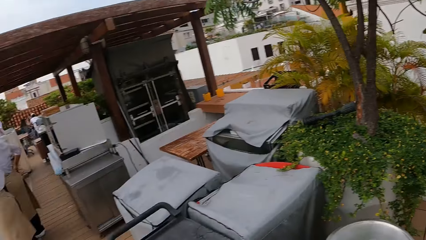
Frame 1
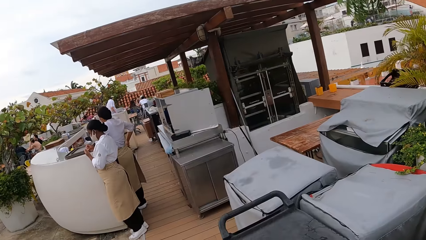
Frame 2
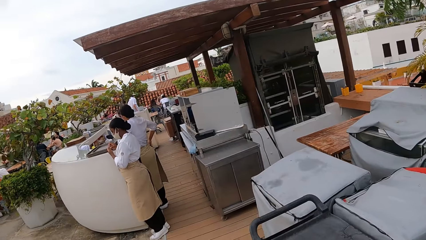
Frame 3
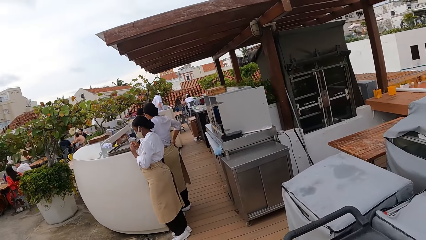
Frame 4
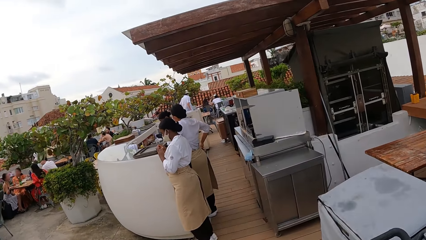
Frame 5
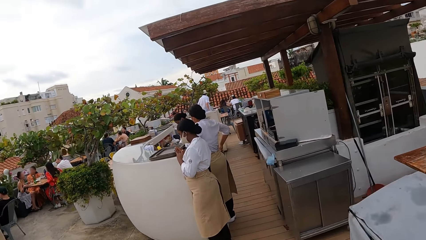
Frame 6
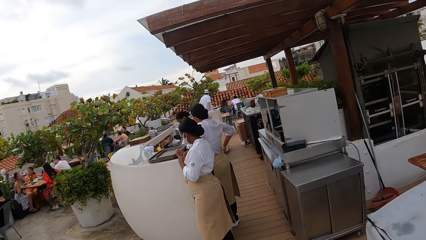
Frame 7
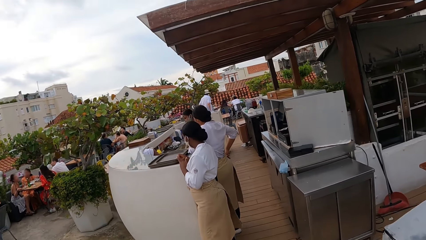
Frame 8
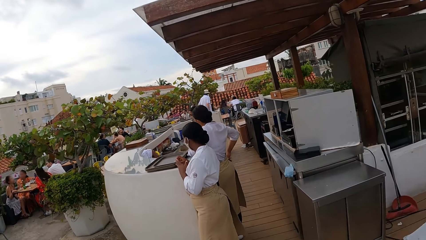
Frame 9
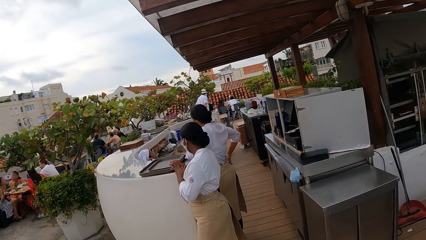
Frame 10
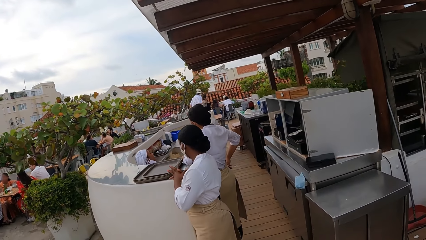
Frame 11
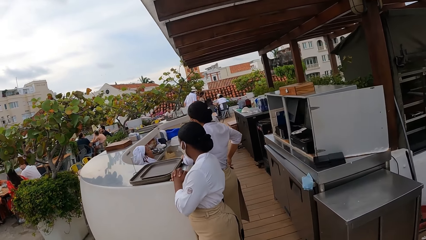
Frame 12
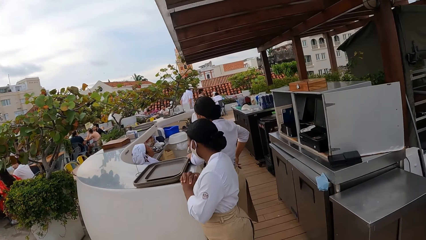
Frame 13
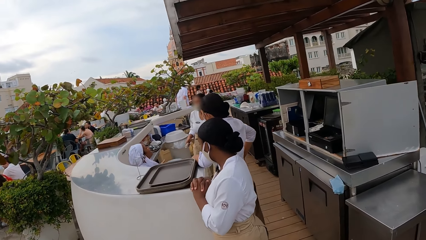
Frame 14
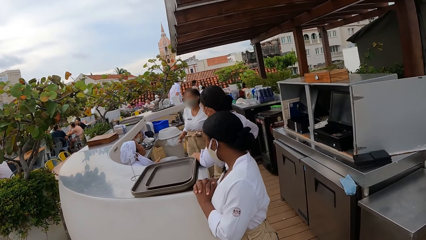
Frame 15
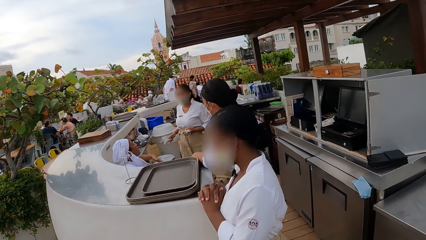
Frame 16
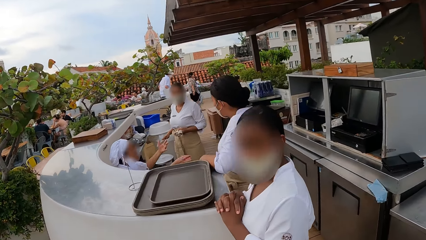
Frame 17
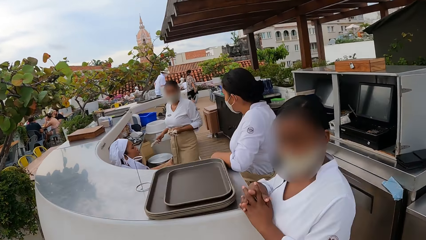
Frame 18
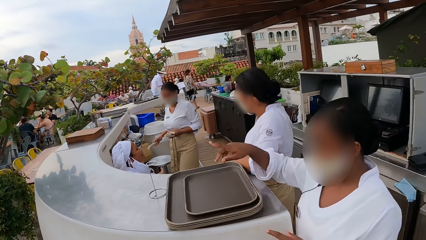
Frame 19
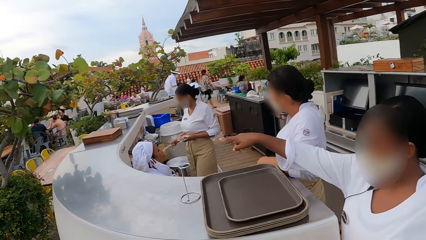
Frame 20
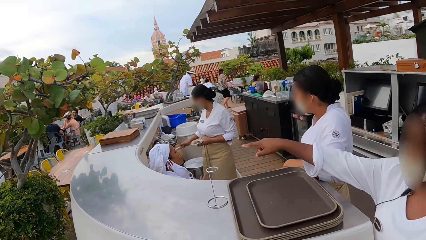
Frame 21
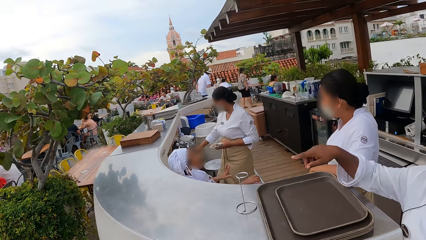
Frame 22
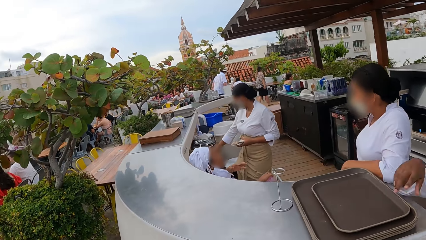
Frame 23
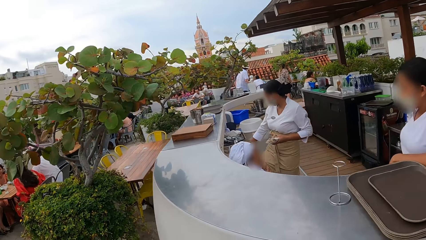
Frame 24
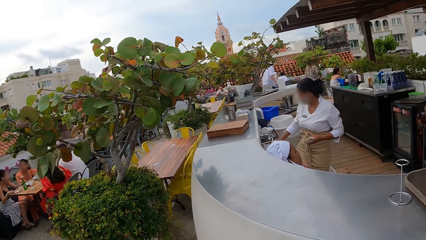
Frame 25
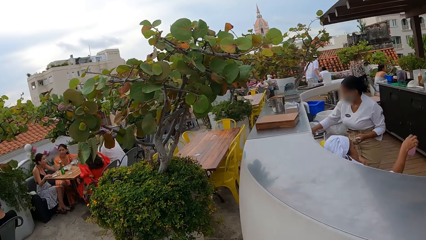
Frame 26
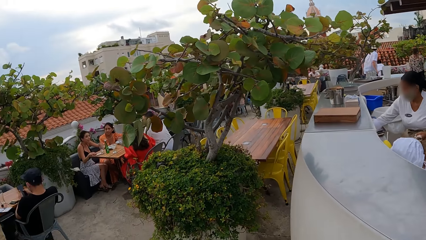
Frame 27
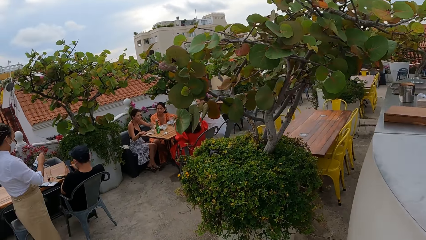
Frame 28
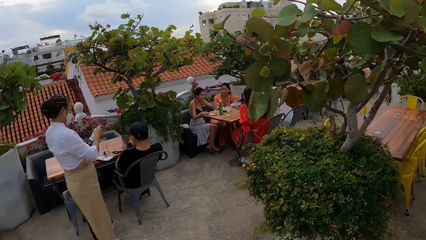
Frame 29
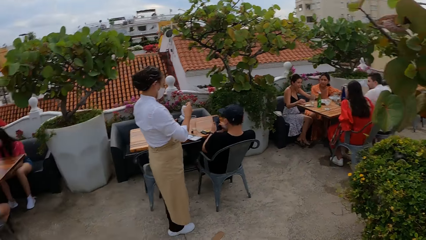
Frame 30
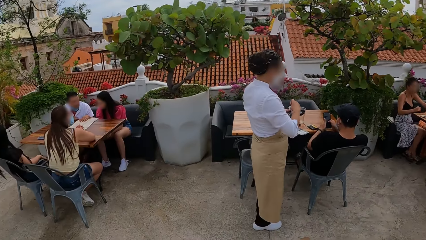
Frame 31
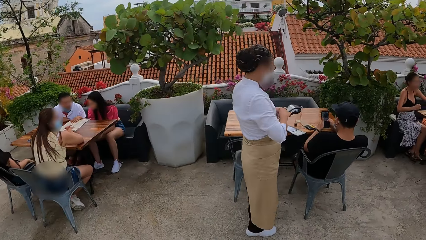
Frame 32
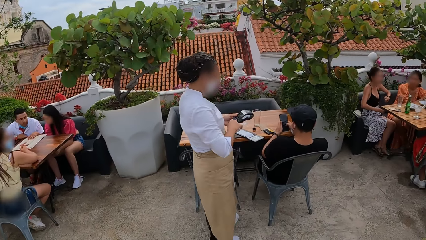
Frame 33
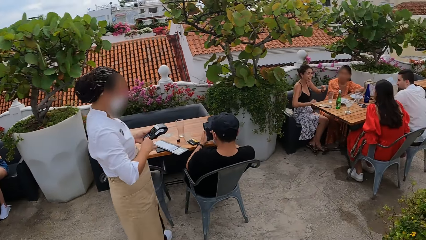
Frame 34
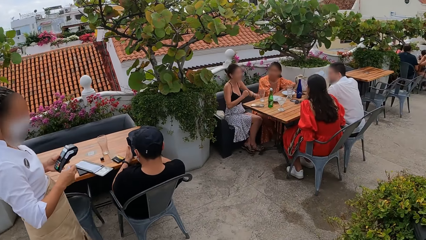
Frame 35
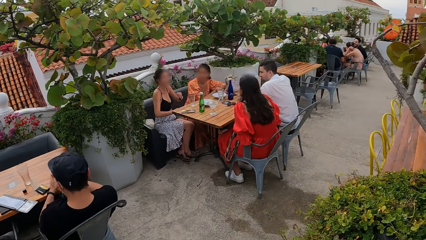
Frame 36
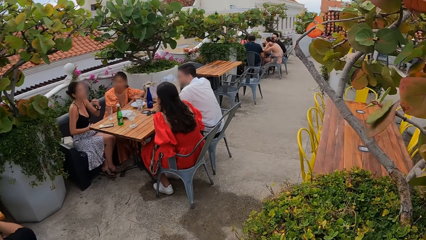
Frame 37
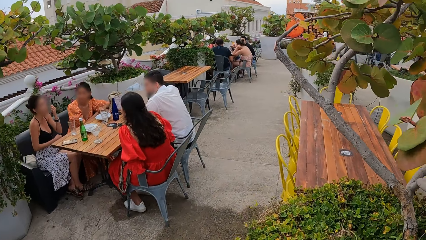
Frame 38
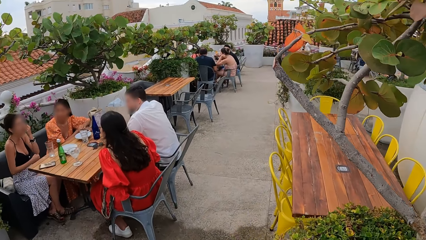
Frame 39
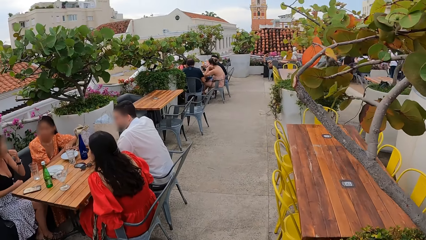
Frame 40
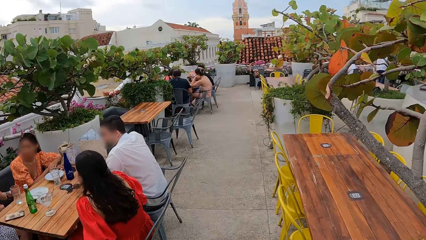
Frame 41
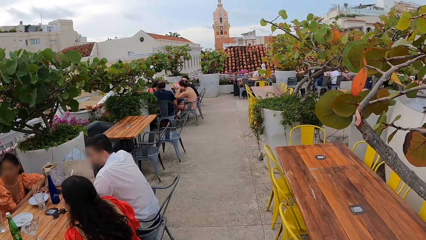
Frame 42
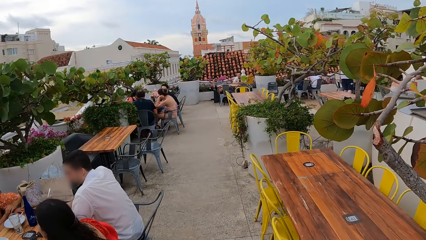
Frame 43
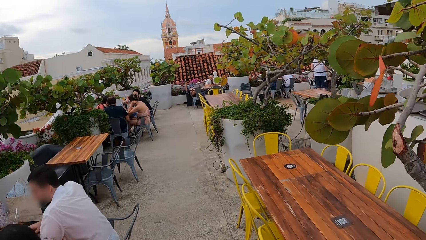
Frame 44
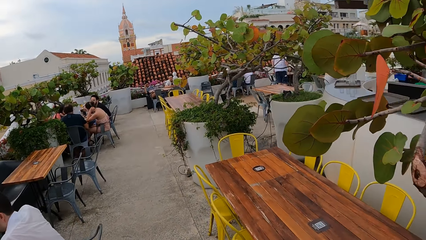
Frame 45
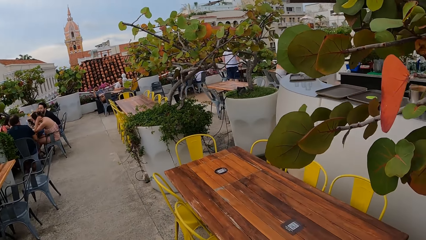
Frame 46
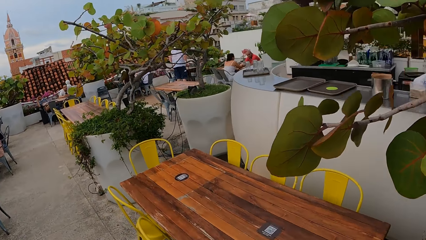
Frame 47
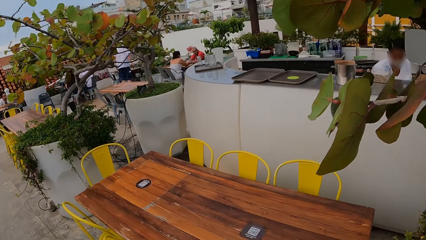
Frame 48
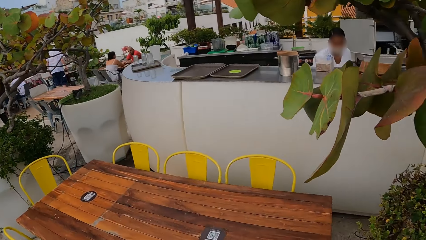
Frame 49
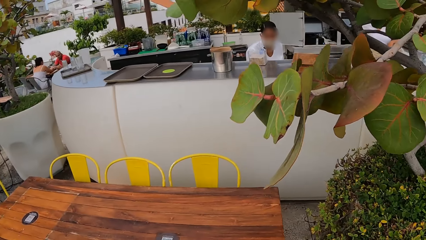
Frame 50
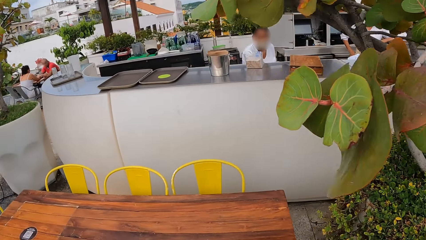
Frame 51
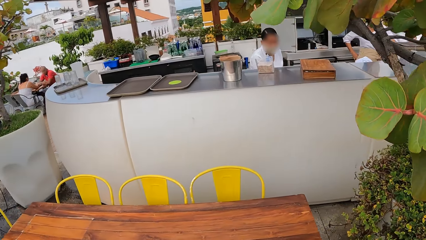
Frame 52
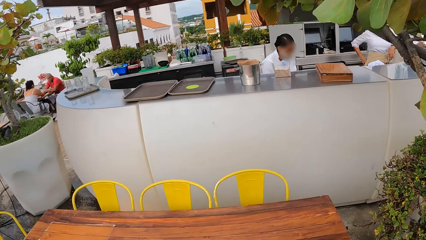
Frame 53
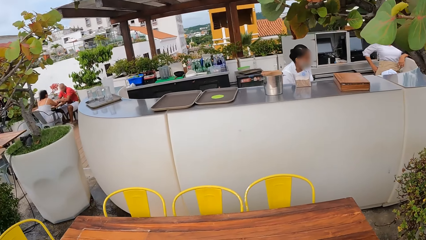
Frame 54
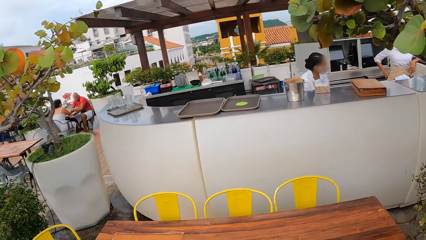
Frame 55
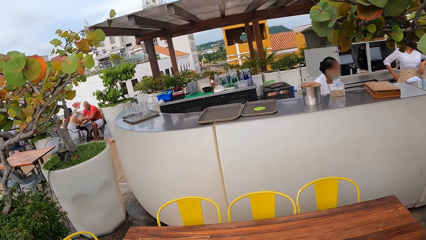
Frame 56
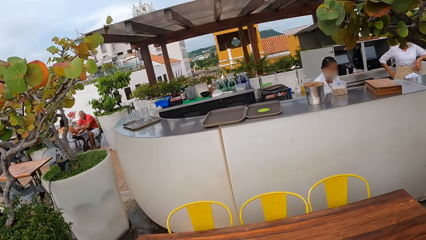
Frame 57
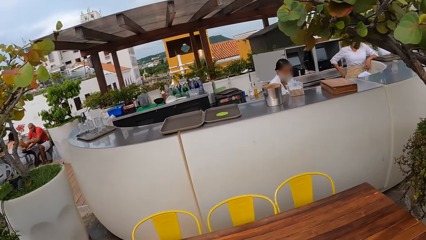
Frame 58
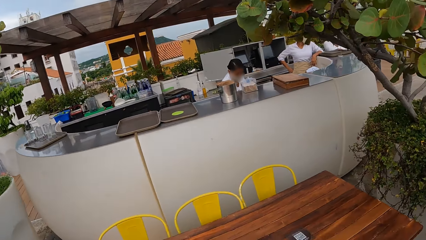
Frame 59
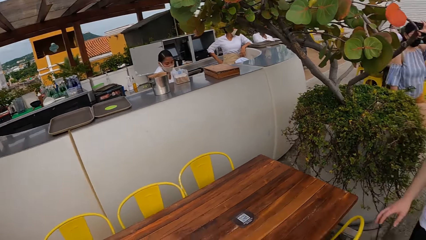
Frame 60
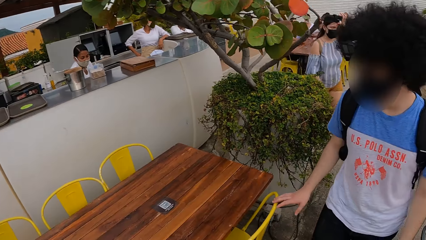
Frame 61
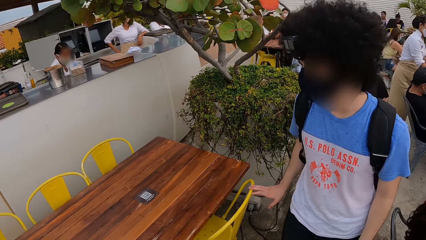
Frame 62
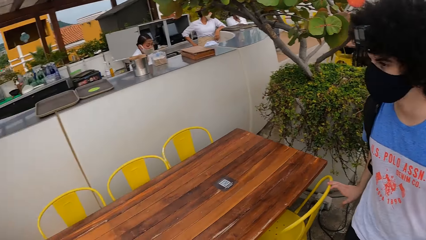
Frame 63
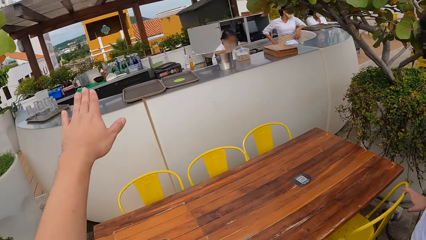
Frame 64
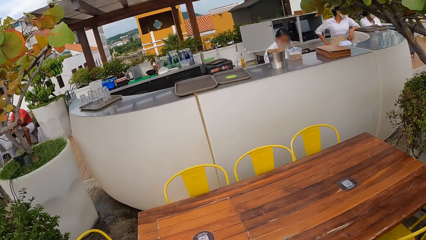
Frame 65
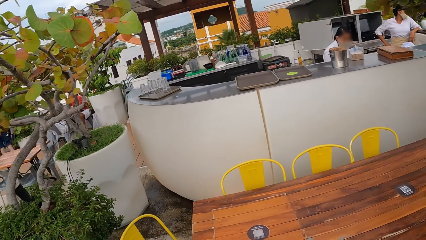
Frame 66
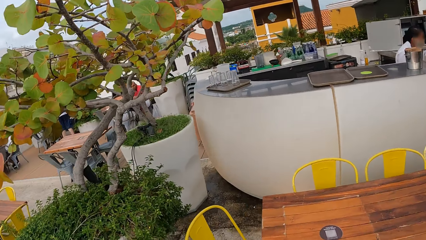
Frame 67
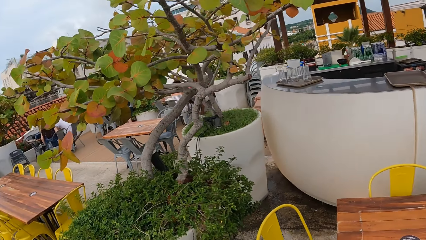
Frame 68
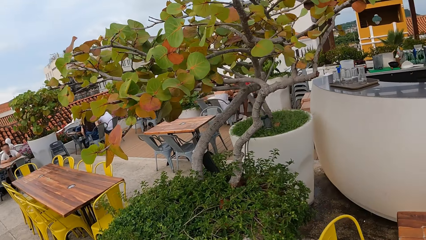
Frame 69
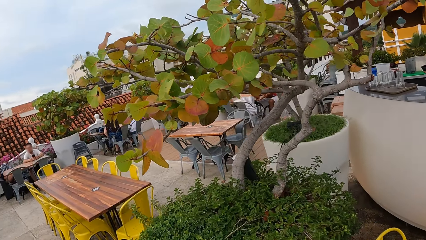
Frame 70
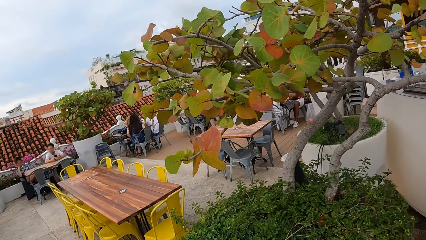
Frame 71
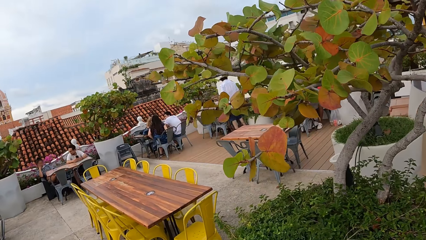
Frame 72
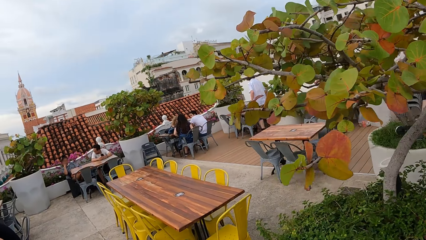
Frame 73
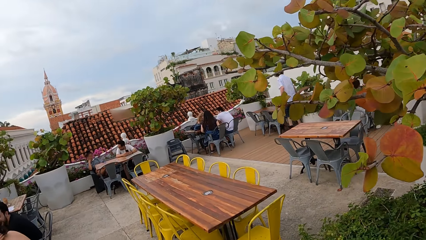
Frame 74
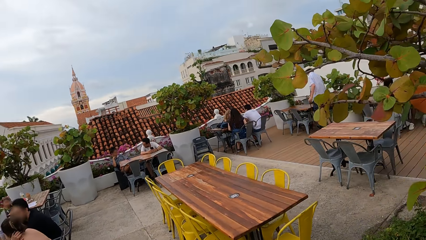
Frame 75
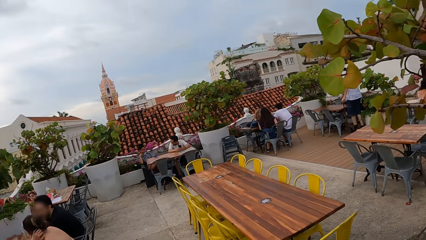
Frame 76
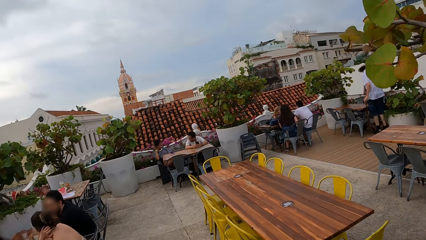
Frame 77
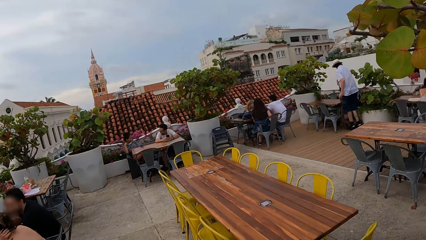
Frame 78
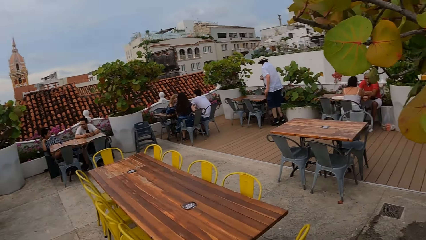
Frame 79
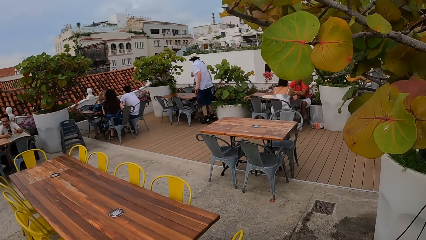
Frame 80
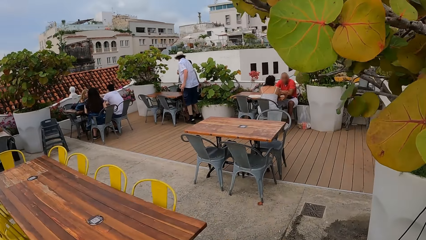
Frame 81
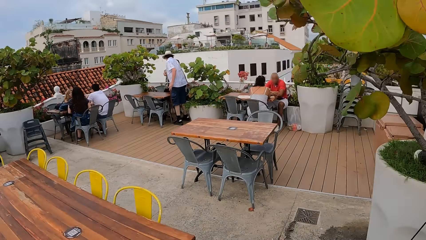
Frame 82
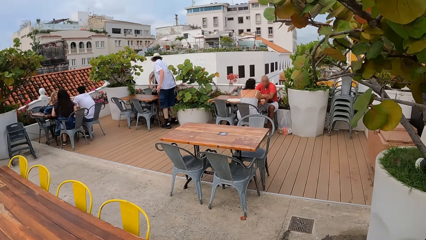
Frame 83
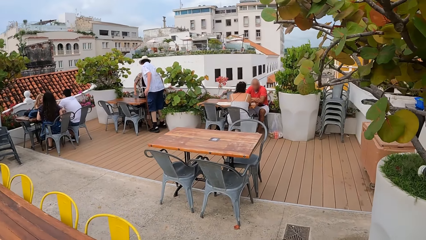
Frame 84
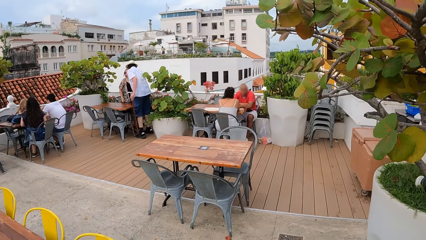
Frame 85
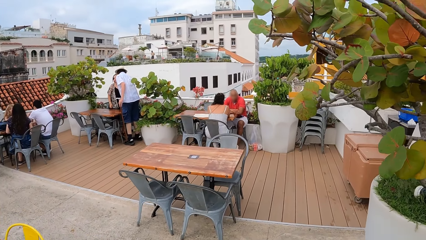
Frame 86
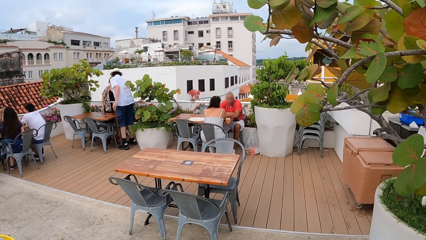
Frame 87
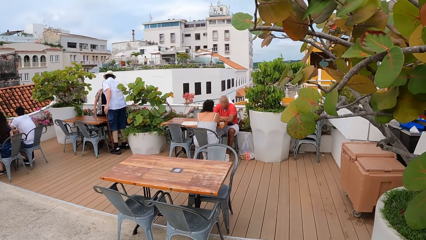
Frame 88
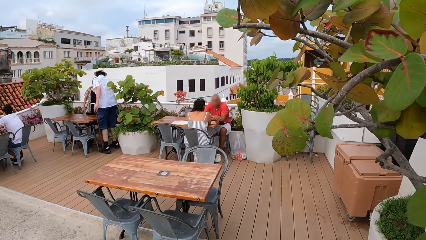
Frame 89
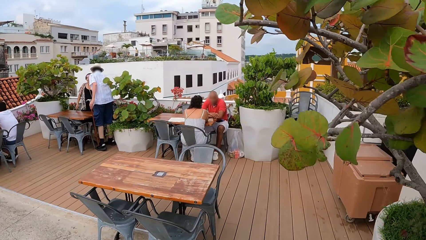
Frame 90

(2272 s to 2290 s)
The camera wearer turns around and walks around the rooftop. They talk to a woman. The woman points out. The camera wearer walks around the rooftop and looks around. They turn around, make gestures, look around and walk around the rooftop.
